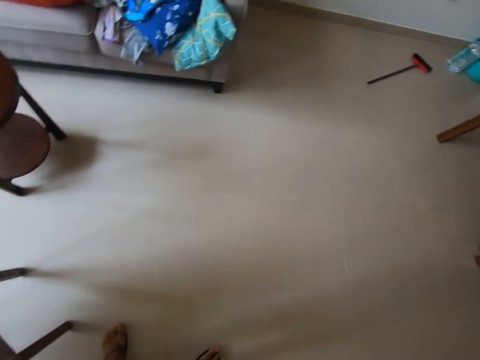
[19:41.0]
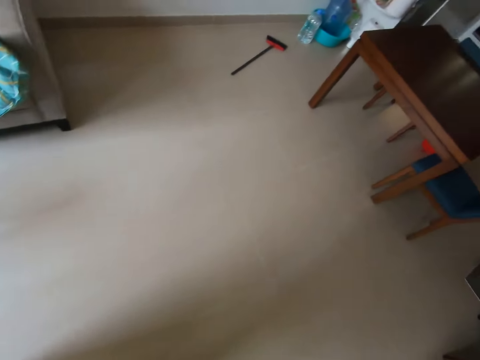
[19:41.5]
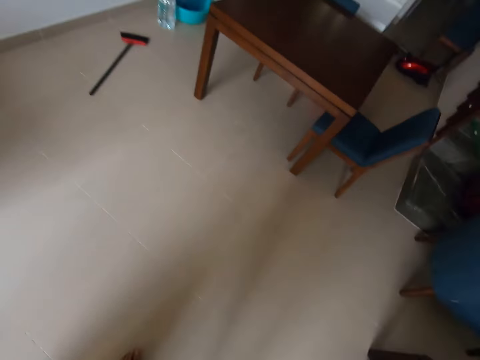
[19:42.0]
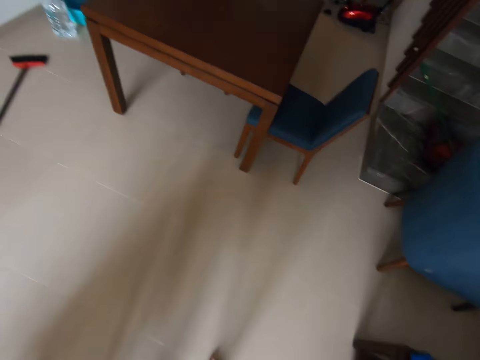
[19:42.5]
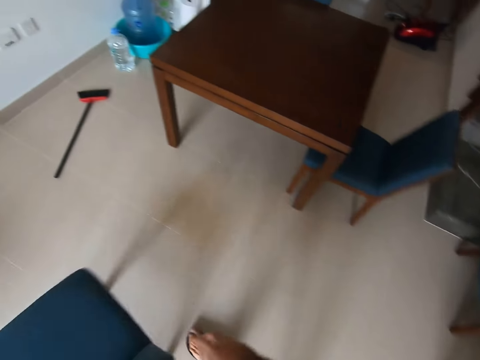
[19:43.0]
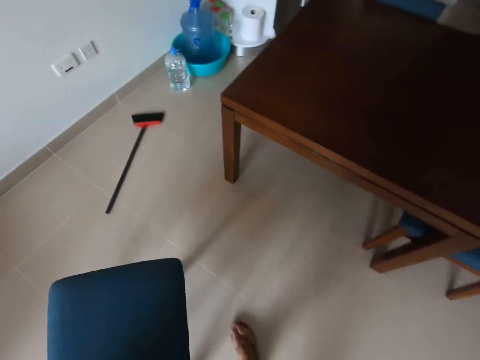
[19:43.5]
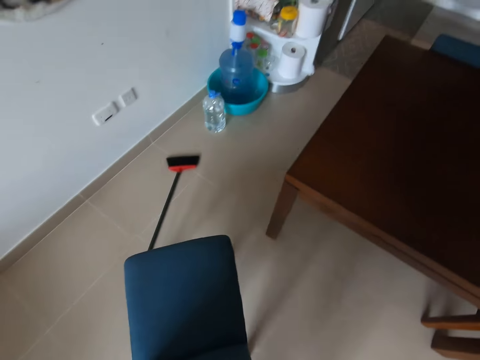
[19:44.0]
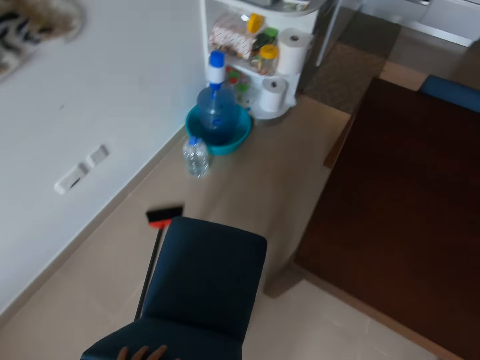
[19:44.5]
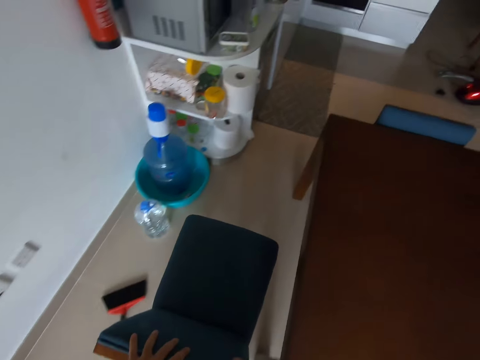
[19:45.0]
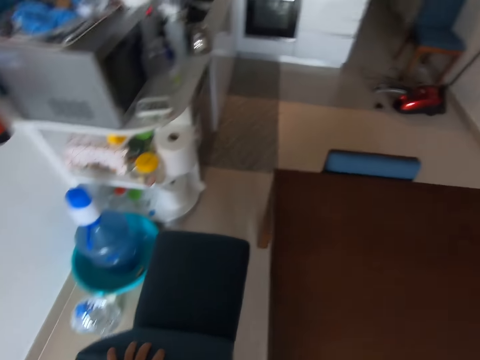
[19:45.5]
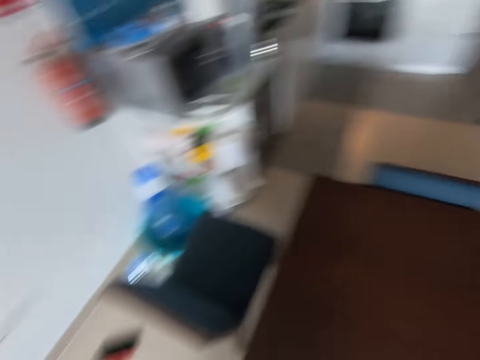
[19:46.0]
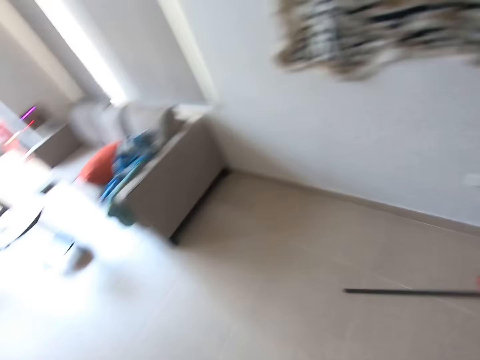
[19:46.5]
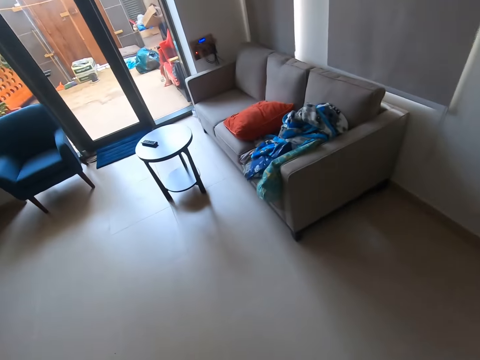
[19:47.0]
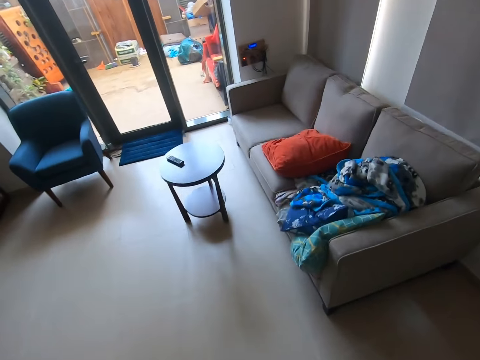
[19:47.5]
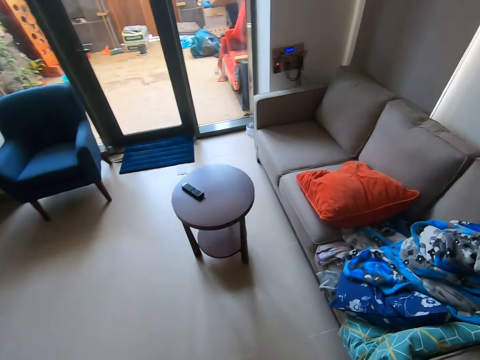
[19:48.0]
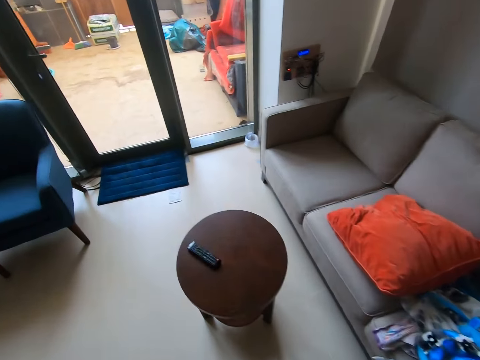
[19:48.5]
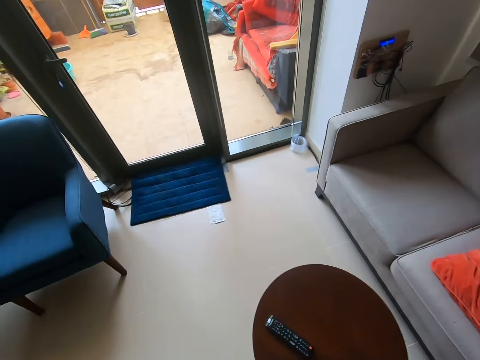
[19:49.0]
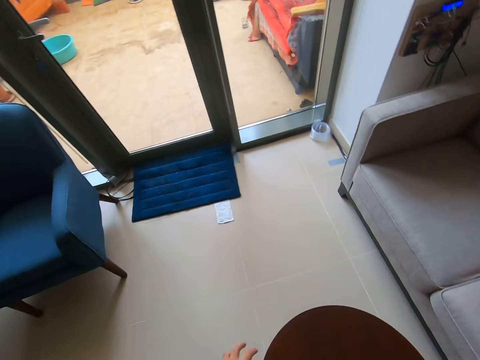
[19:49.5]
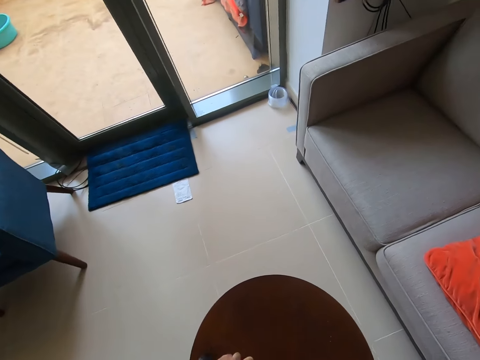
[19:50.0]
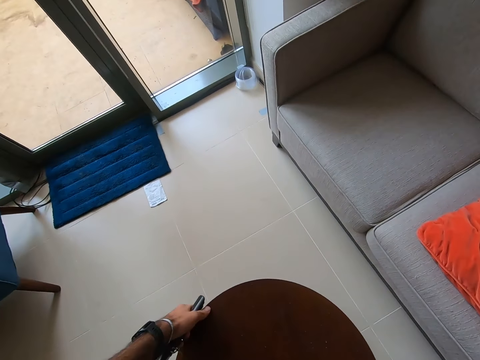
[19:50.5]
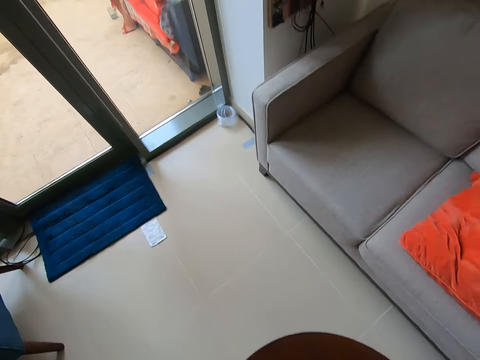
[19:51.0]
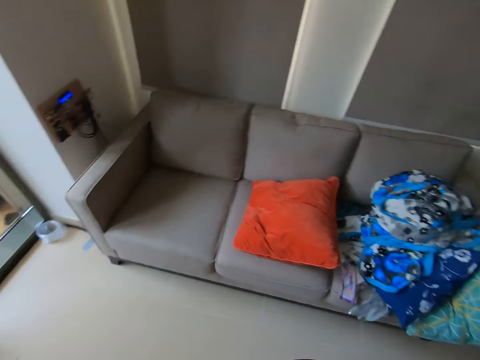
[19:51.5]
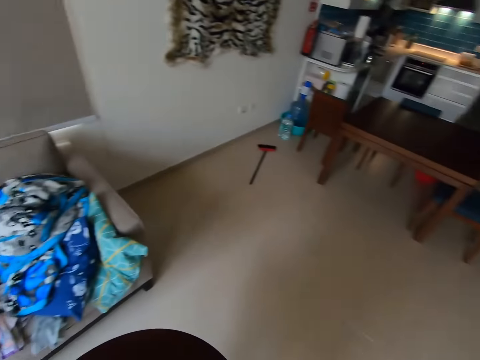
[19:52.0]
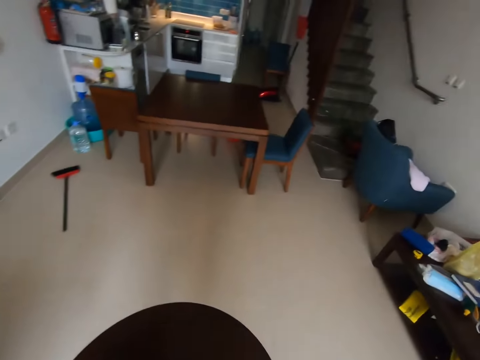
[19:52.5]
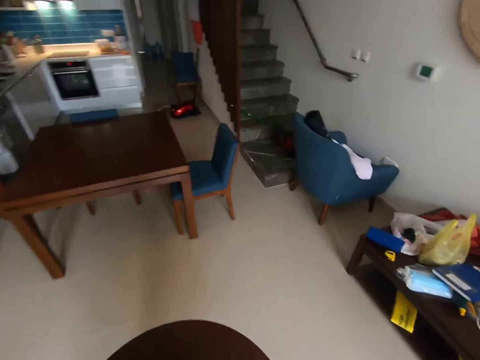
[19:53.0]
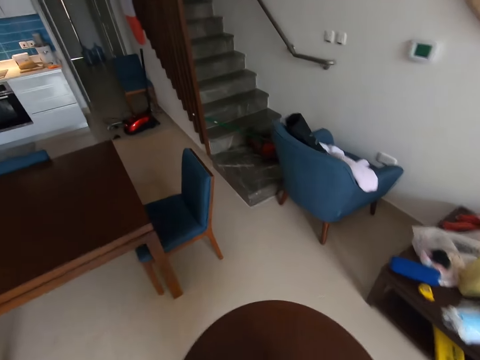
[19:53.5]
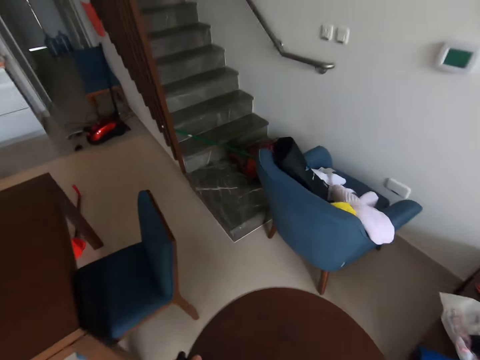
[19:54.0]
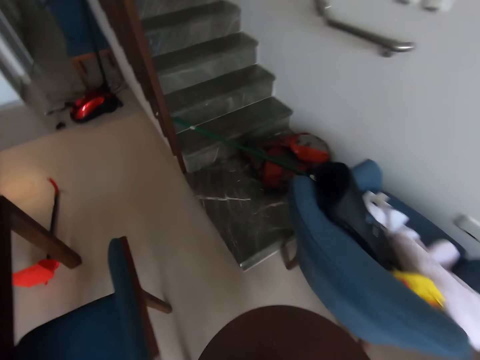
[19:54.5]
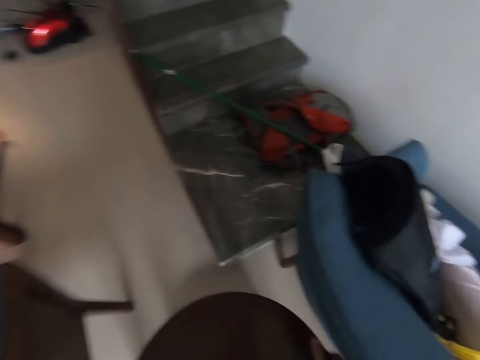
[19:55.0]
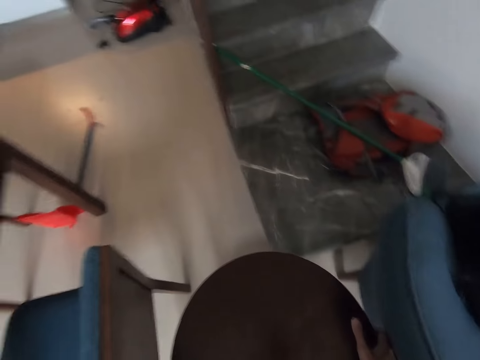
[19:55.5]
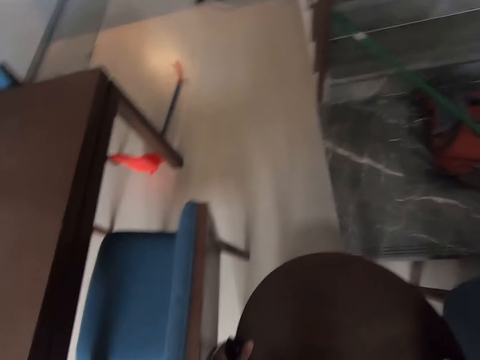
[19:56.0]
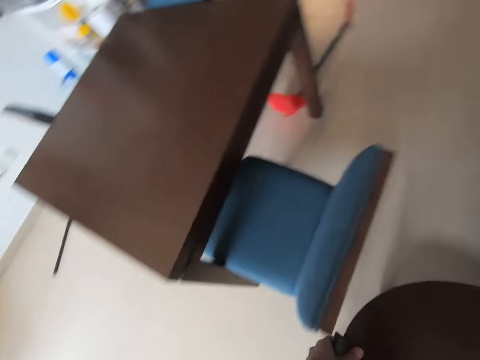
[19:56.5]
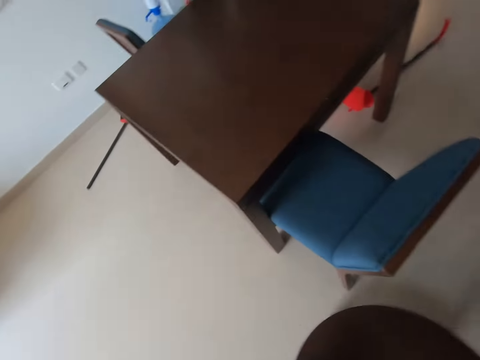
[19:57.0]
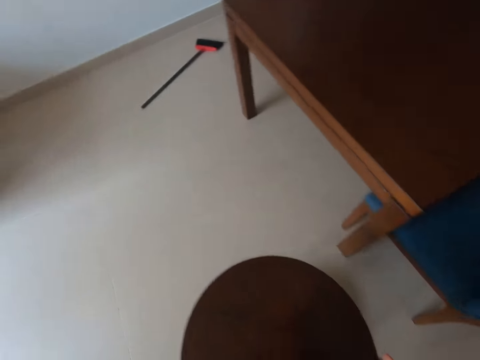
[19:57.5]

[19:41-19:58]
The camera wearer lifts a chair, moves the chair on the floor, and places the chair along the table. They turn around and walk on the floor. They pick up a remote, move a stool, and push a round table.

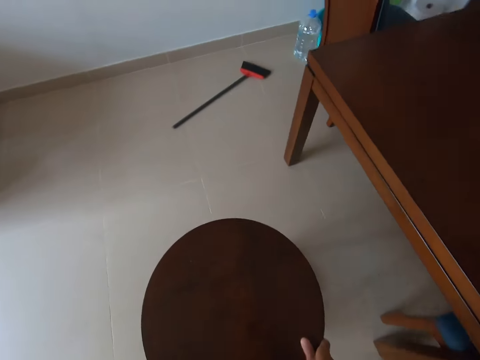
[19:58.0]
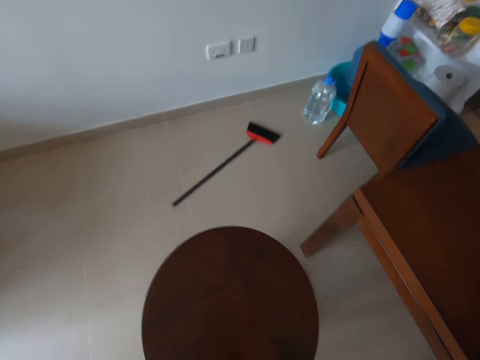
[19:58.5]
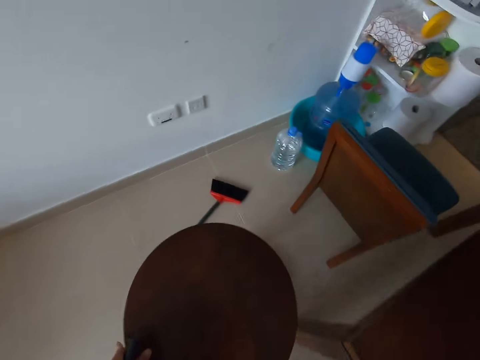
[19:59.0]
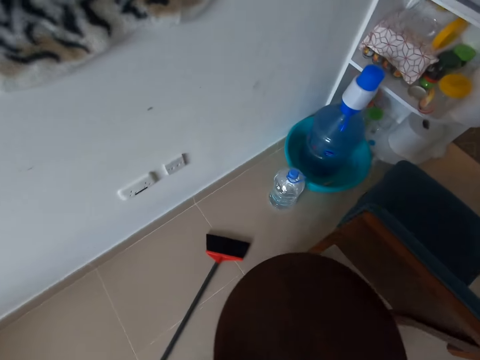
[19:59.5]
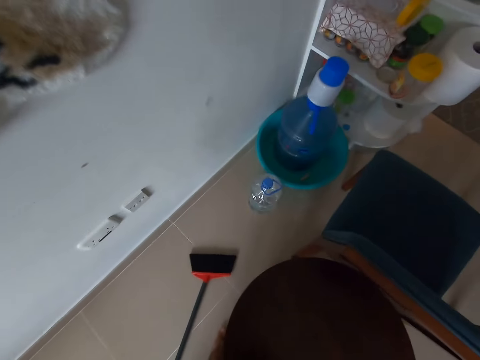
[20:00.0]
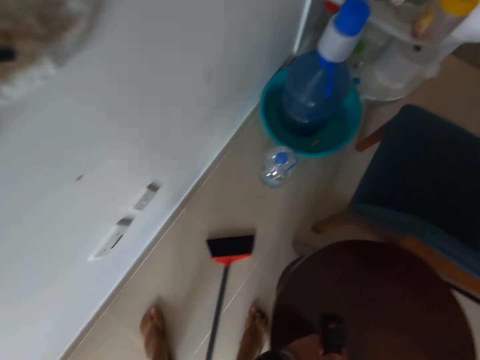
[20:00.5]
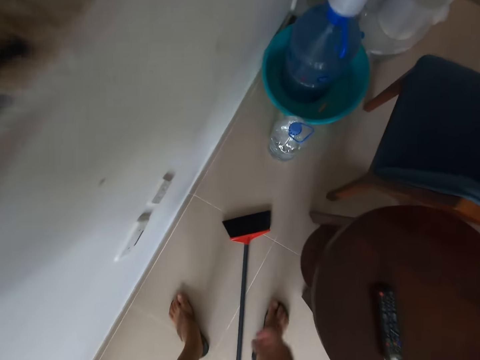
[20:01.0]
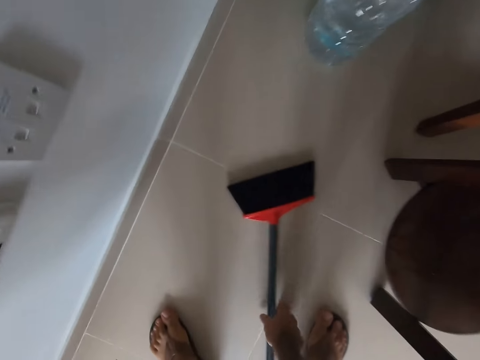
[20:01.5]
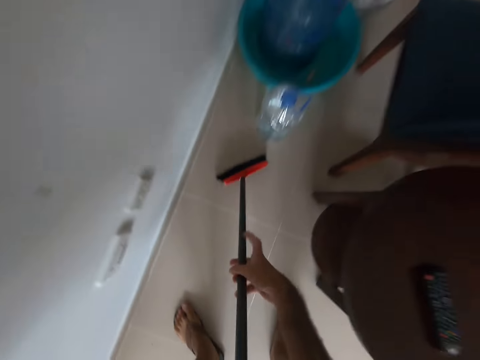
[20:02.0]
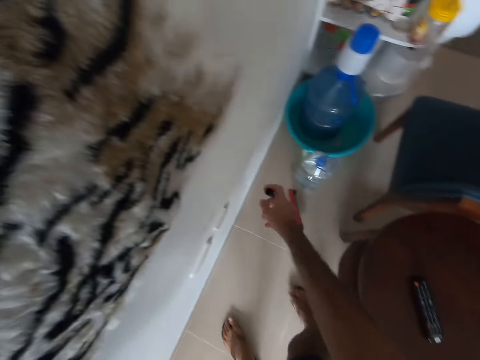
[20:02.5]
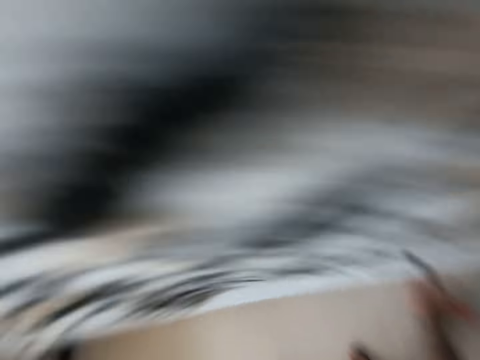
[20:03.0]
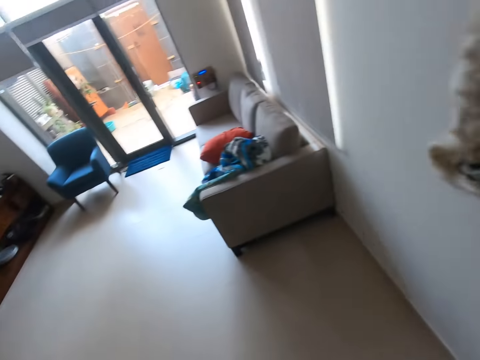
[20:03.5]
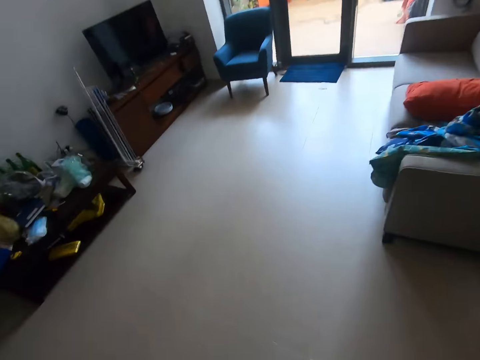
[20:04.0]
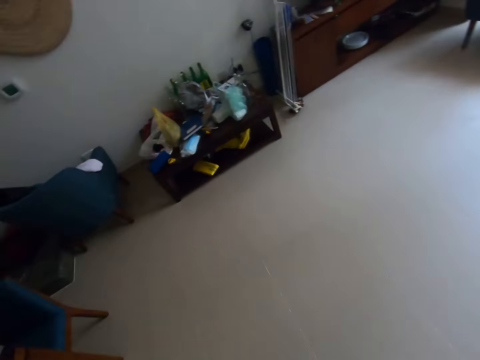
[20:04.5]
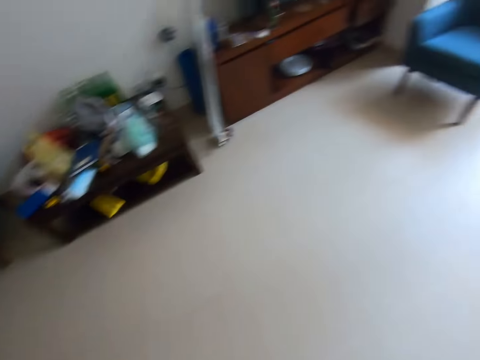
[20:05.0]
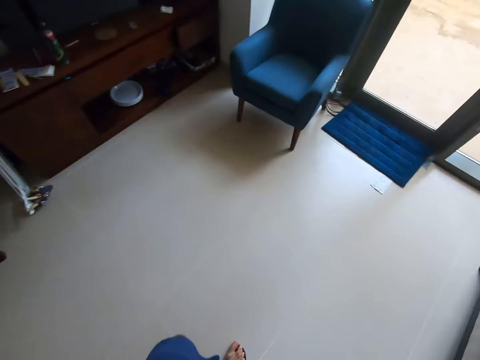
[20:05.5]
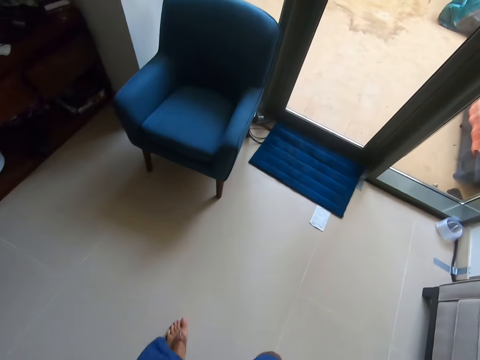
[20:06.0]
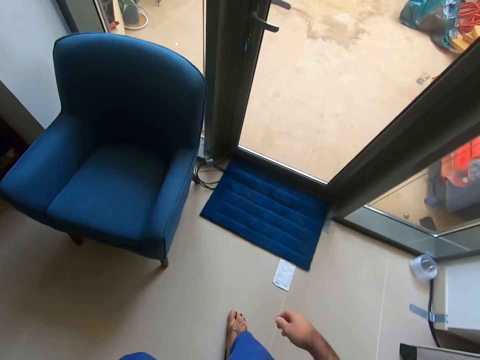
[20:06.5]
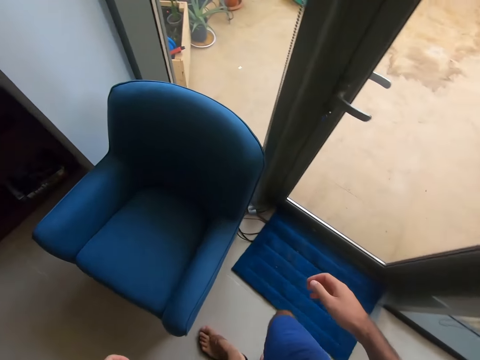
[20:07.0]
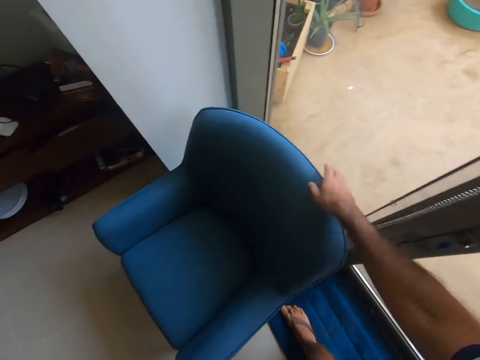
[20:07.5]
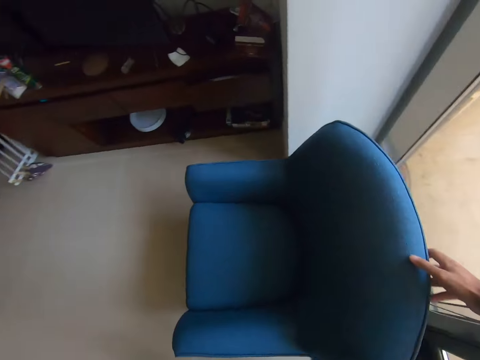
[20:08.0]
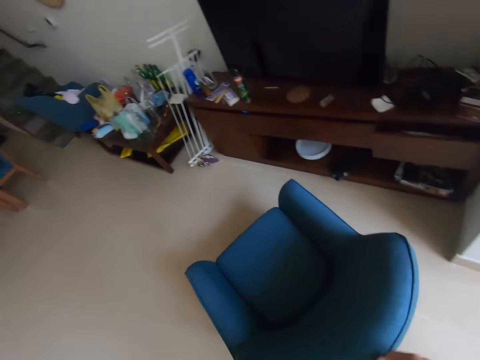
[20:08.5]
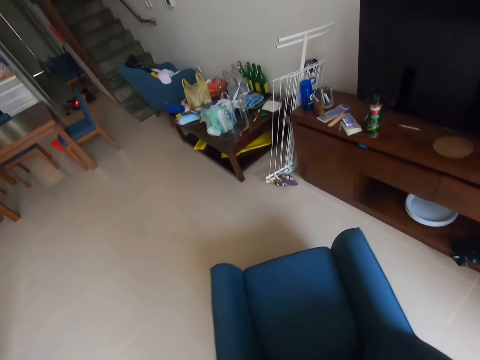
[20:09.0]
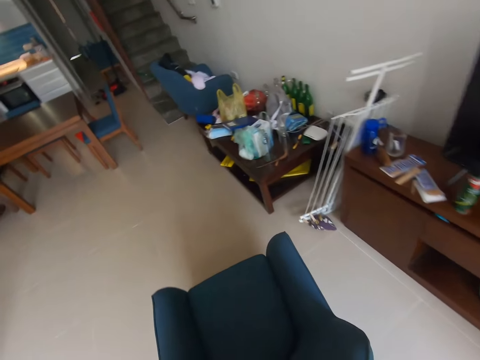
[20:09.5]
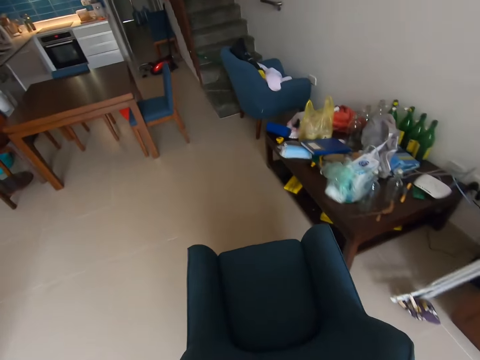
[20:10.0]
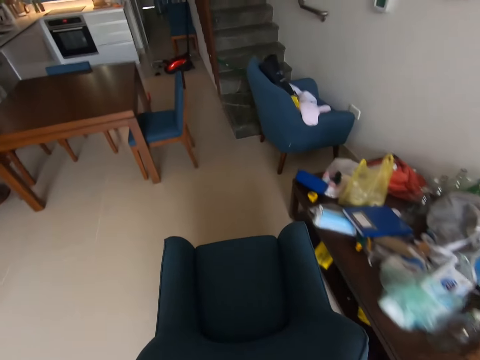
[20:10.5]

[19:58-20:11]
The camera wearer places the round table against a chair. They move a cleaning brush, pick up the cleaning brush, and place the cleaning brush against the wall. They walk to the door. They move a chair on the floor and push the sofa.
